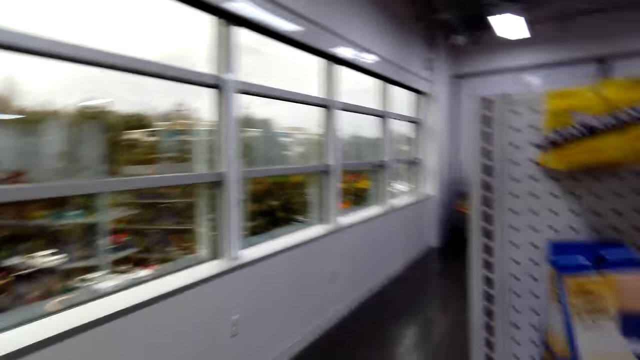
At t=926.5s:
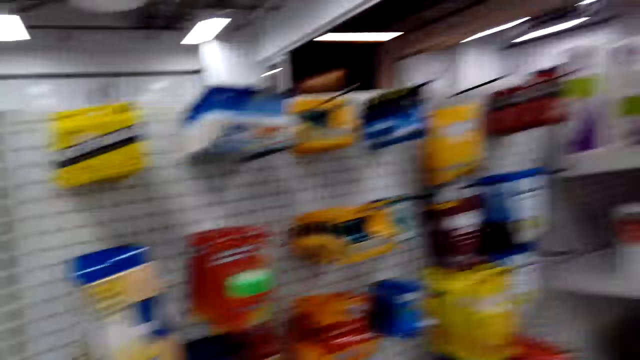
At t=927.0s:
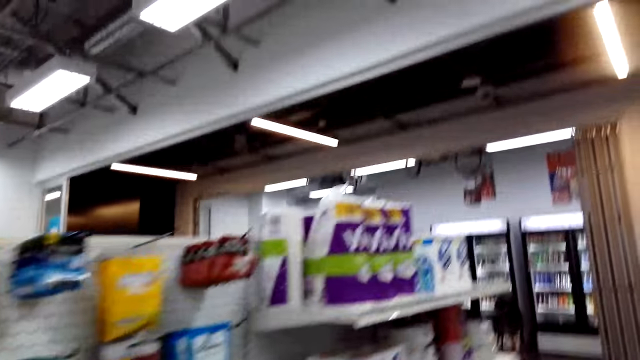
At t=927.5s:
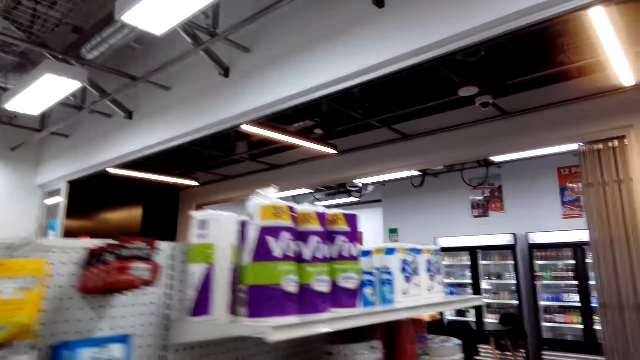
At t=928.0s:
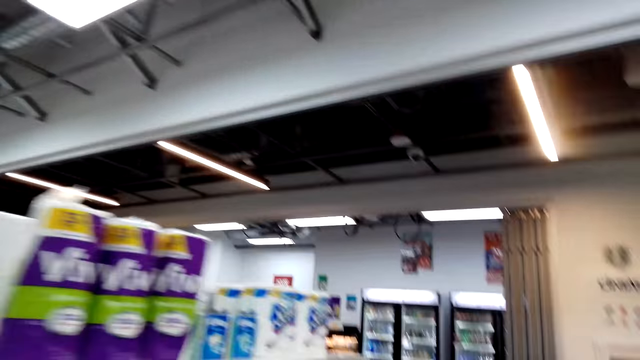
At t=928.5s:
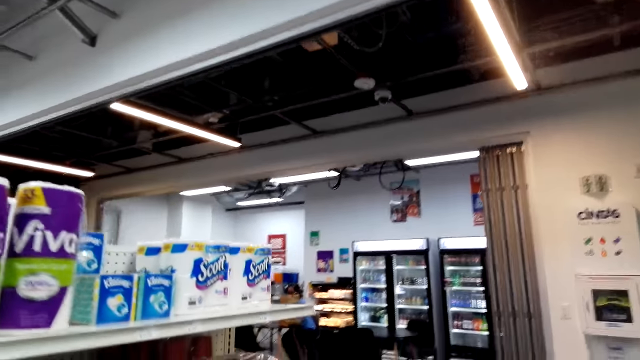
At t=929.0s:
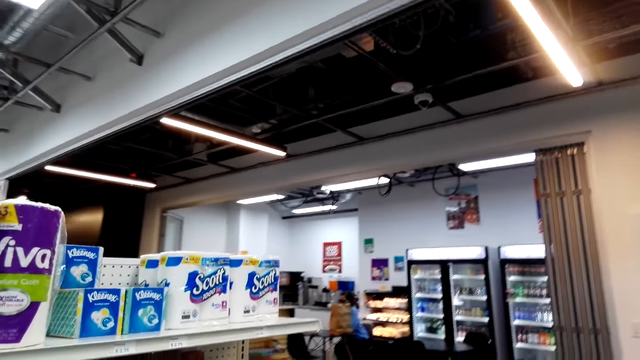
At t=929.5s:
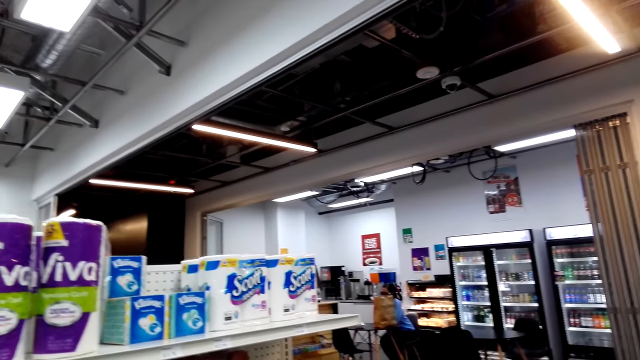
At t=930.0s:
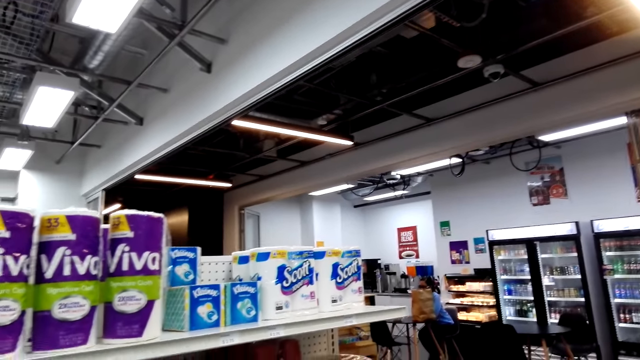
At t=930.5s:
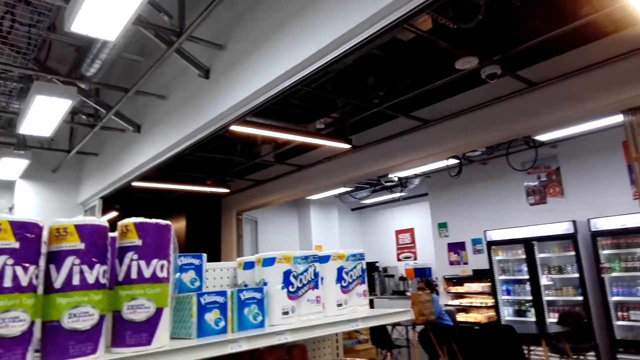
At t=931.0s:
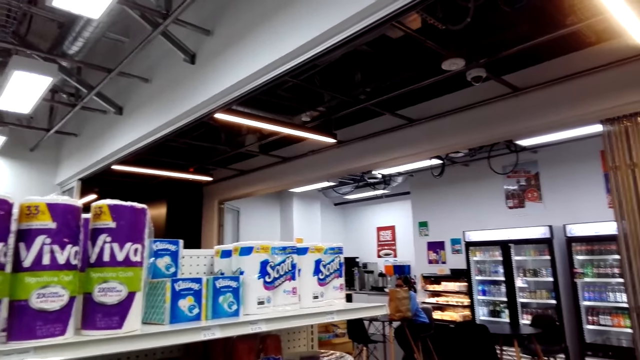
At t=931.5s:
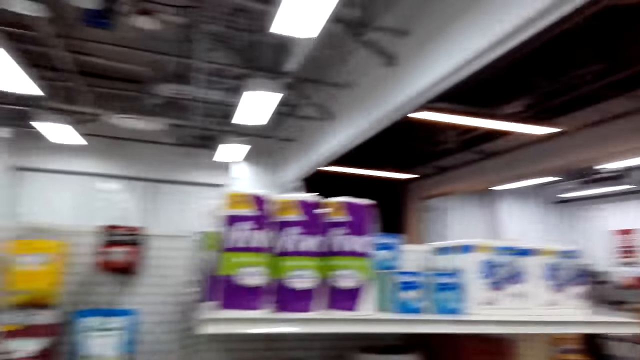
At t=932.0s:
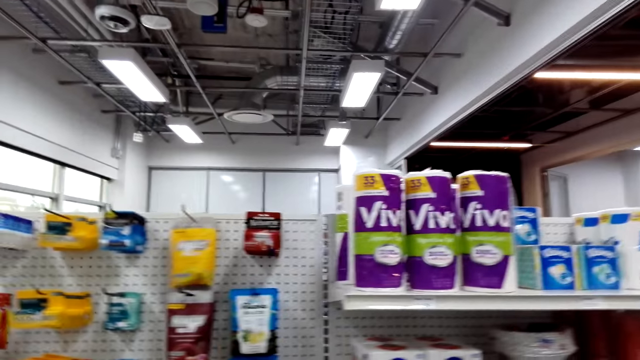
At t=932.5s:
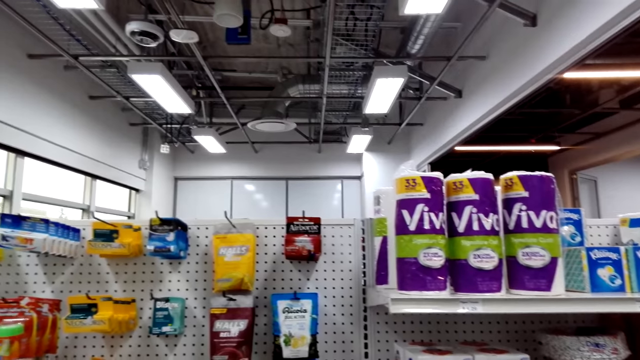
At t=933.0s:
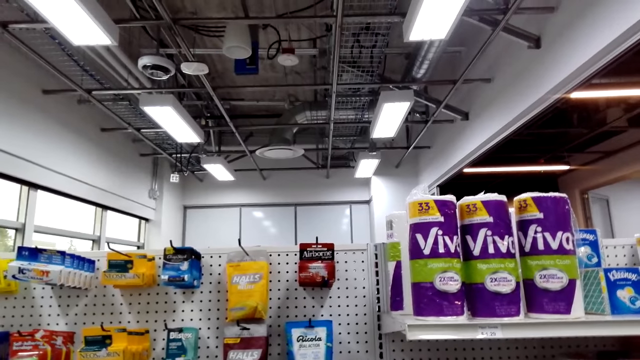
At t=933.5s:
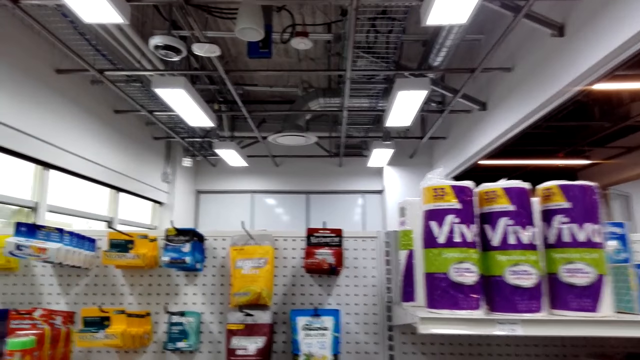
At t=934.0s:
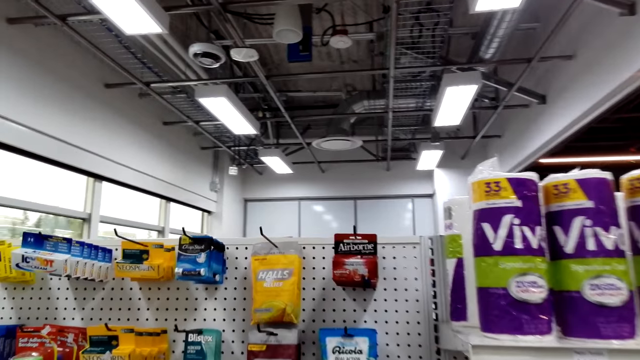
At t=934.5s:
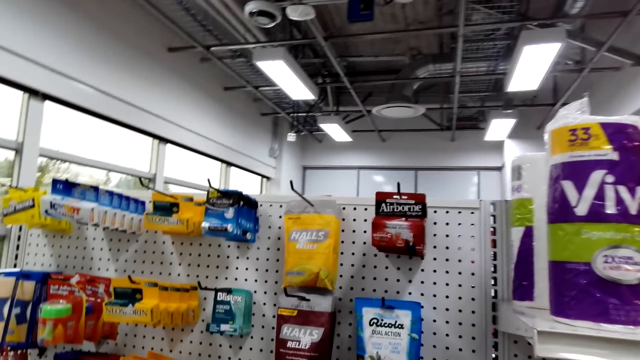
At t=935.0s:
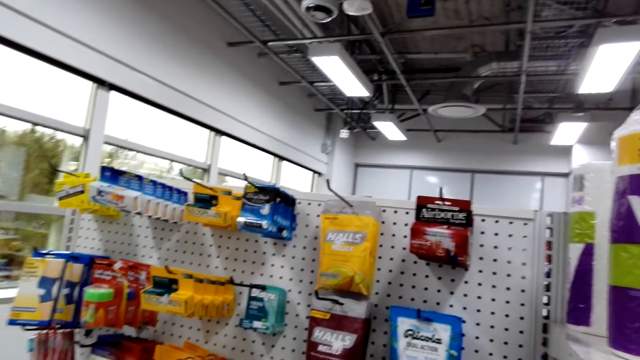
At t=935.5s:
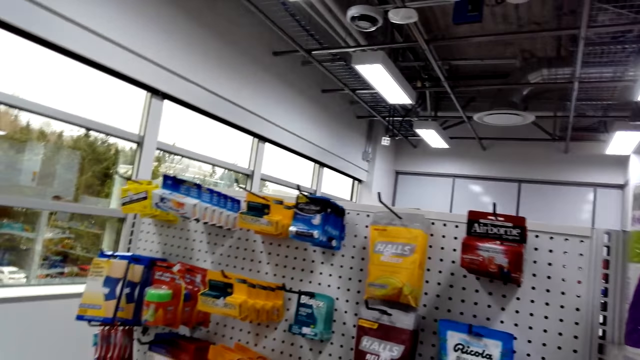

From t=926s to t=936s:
The camera wearer walks forward. They look around.

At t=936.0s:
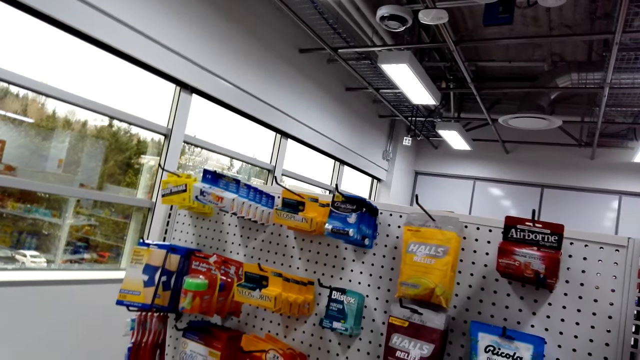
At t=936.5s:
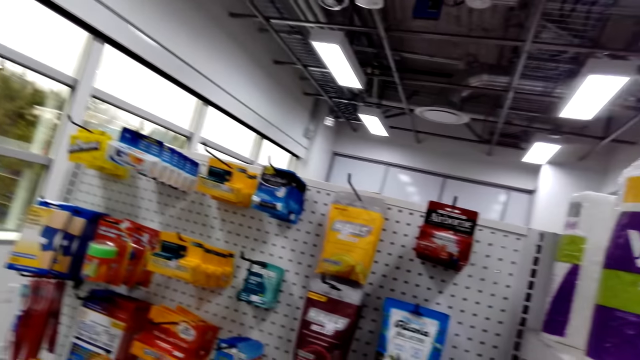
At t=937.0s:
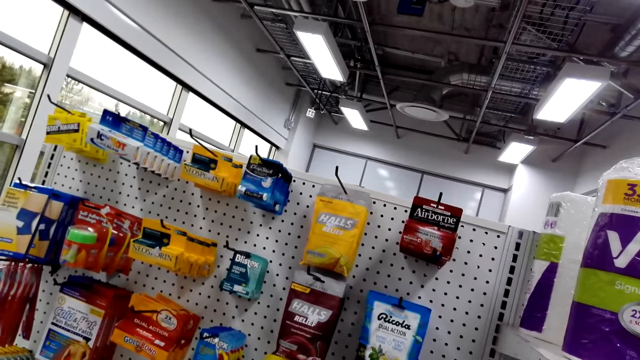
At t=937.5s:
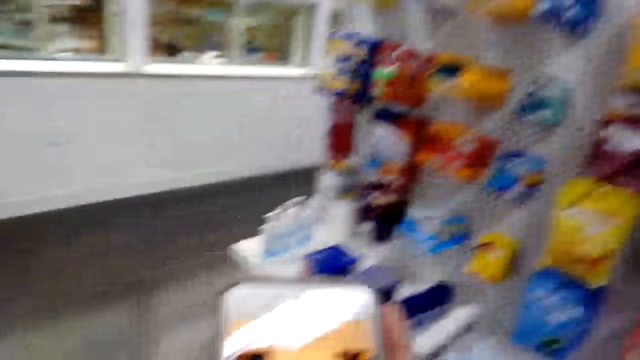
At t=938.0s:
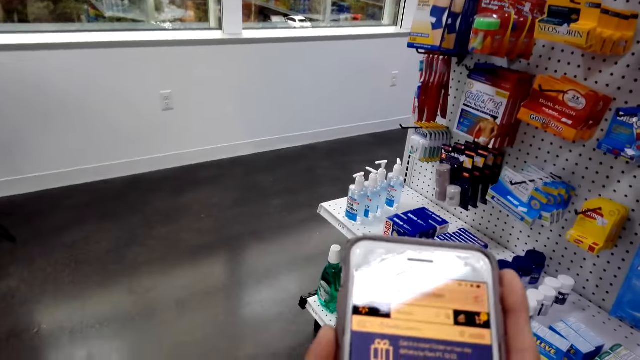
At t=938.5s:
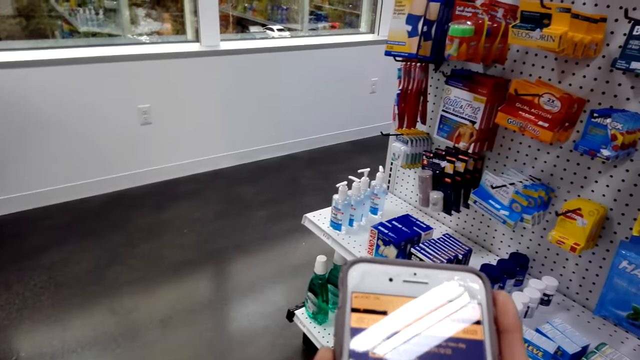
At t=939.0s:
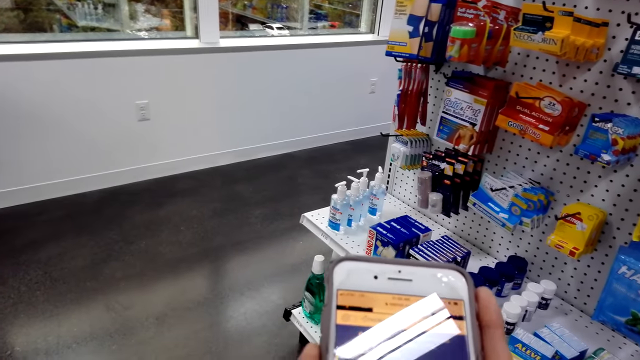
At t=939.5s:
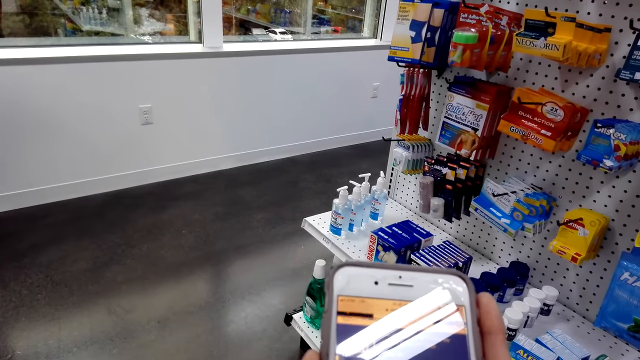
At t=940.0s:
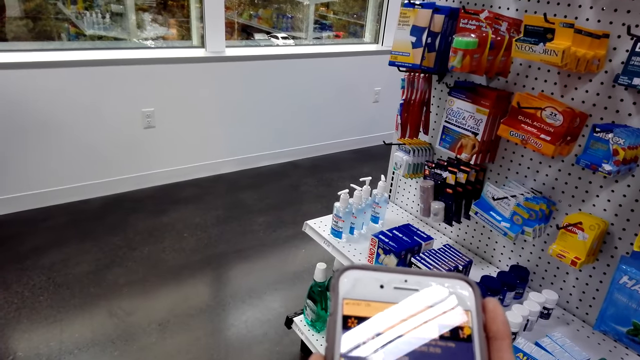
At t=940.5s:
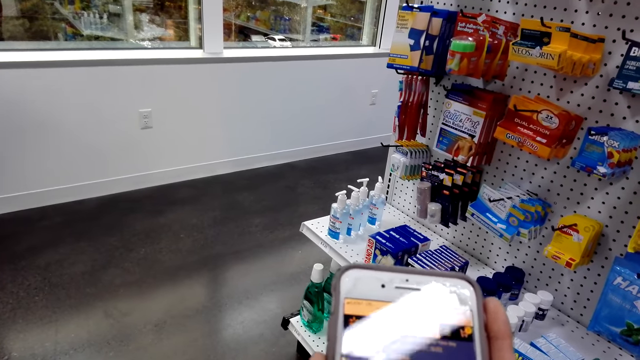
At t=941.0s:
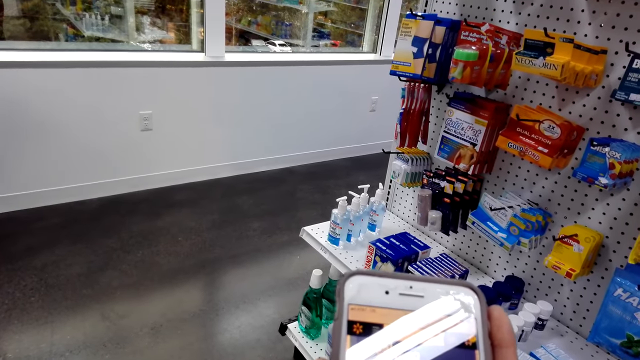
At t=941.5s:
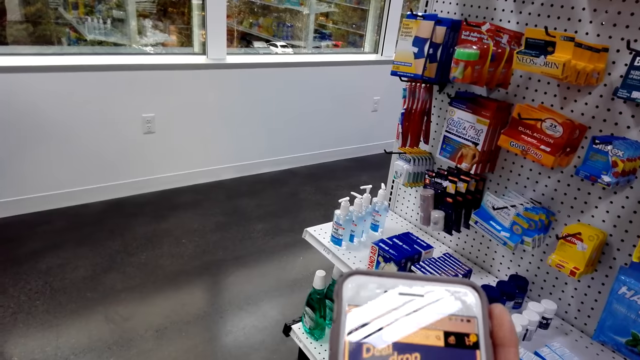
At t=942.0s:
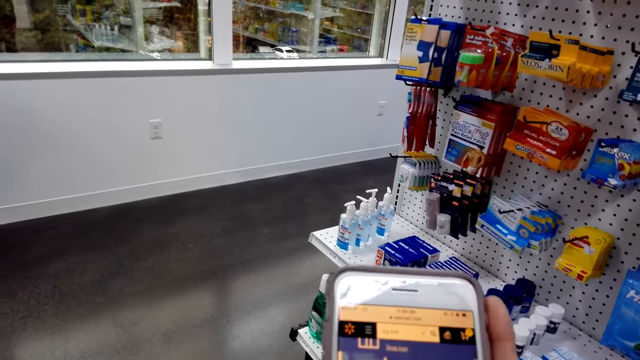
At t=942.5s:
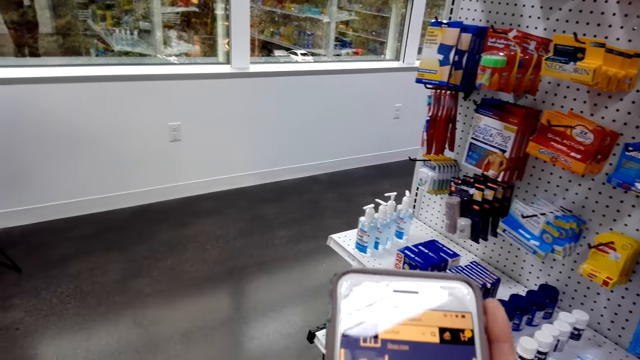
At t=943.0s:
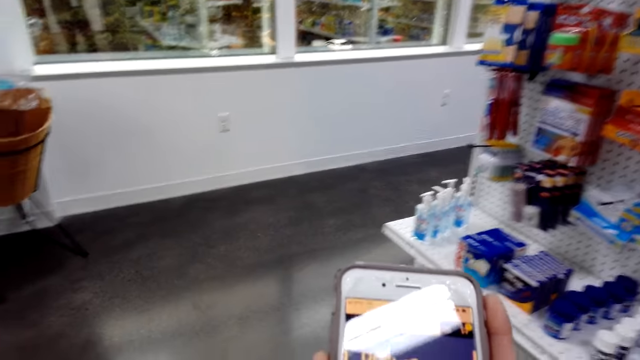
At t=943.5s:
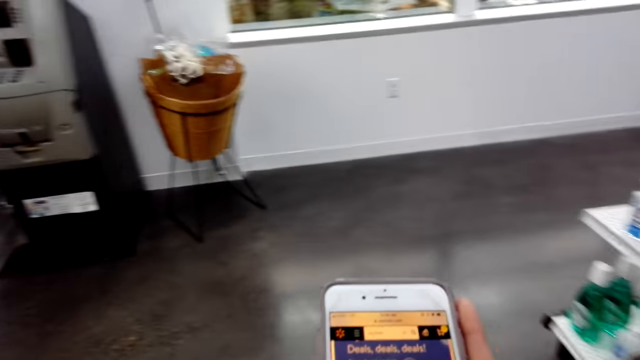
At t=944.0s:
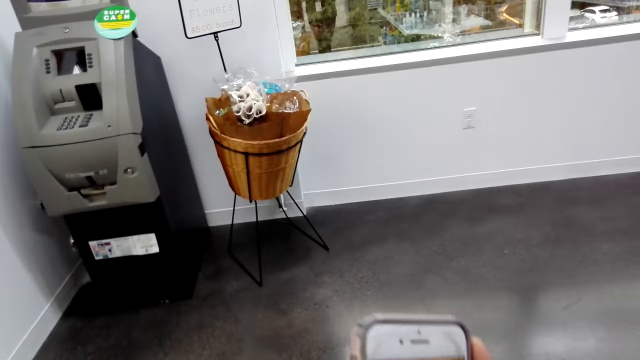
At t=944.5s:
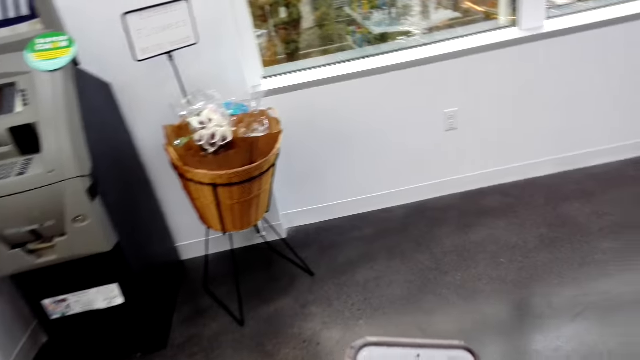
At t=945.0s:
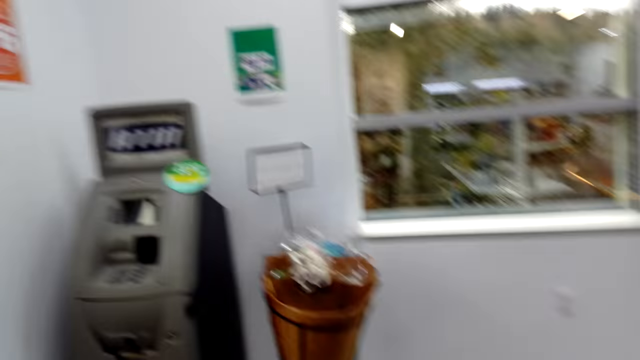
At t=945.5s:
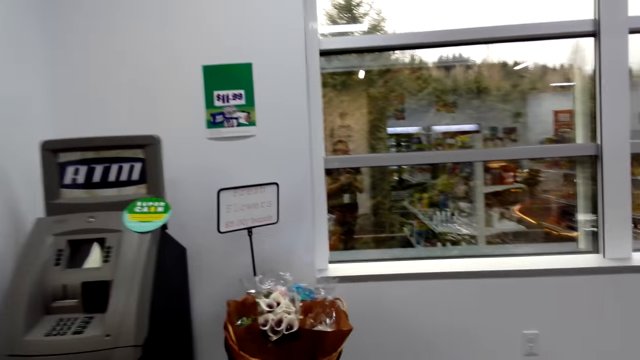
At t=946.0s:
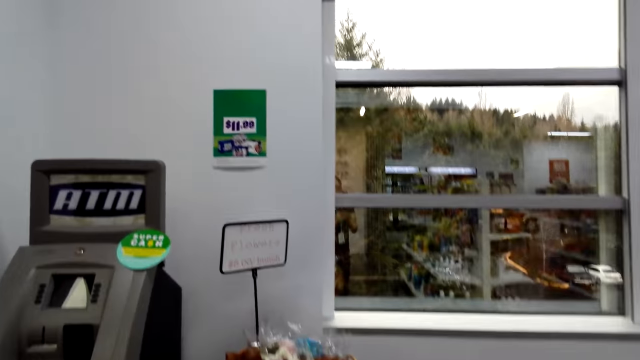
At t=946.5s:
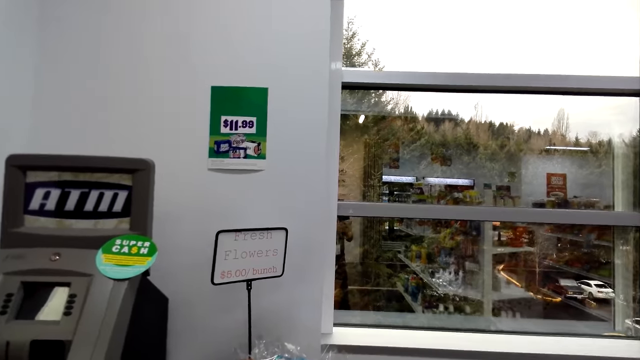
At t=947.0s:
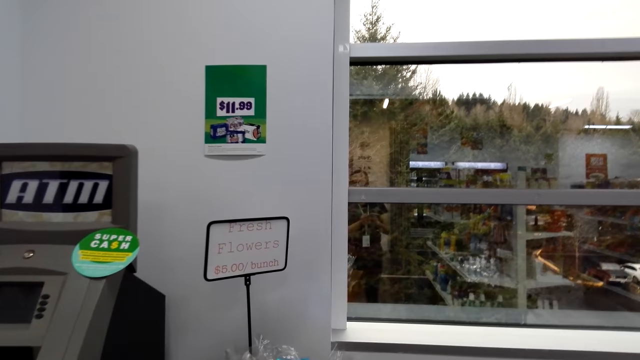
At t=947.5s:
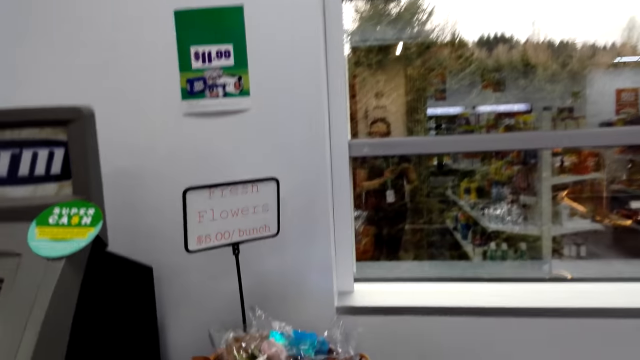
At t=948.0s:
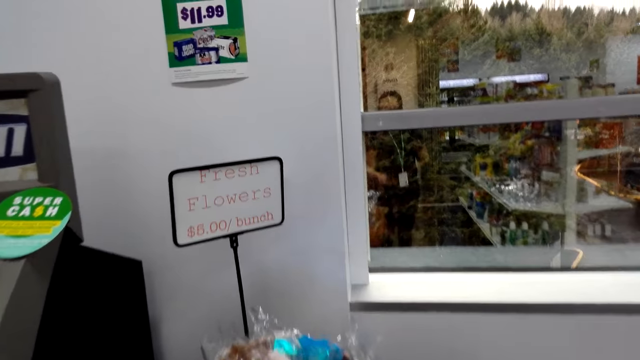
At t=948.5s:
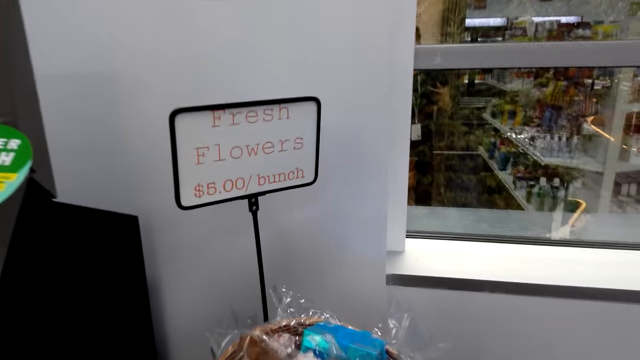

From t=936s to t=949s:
The camera wearer uses the phone. They move around the shop.
